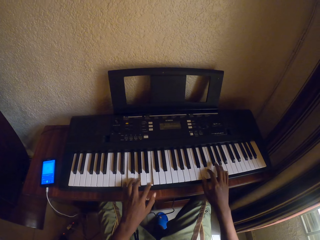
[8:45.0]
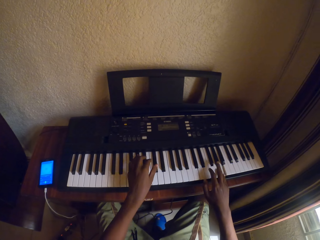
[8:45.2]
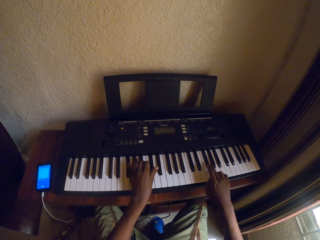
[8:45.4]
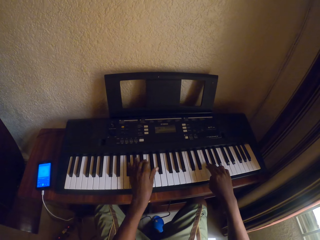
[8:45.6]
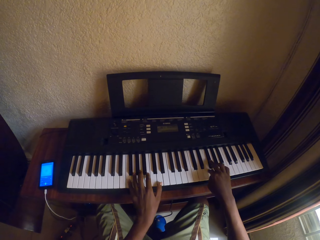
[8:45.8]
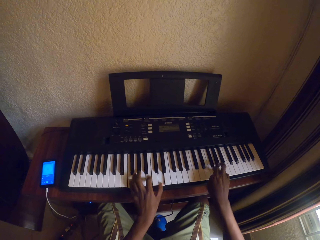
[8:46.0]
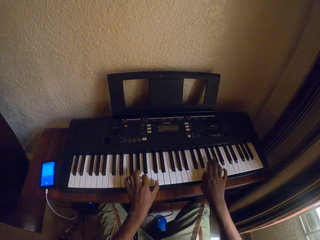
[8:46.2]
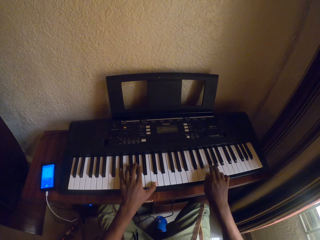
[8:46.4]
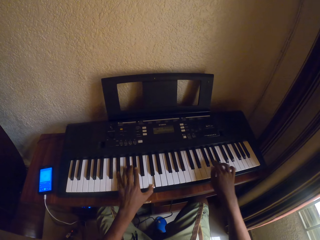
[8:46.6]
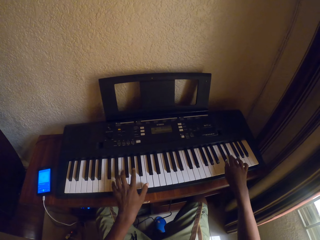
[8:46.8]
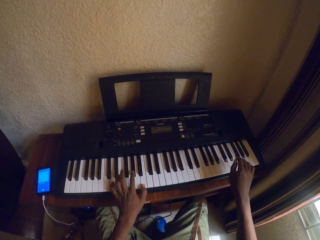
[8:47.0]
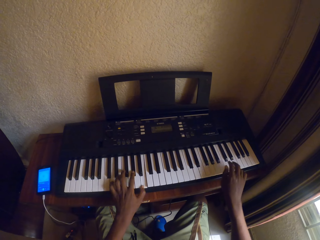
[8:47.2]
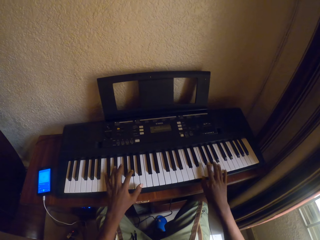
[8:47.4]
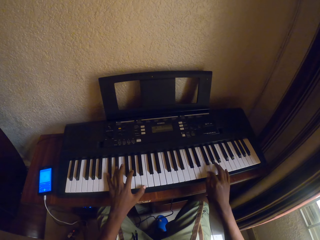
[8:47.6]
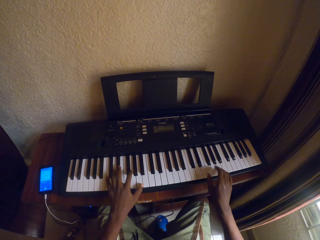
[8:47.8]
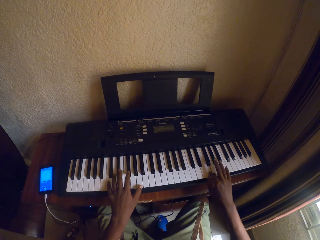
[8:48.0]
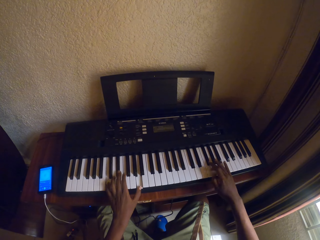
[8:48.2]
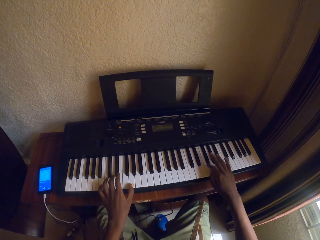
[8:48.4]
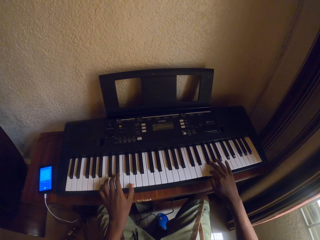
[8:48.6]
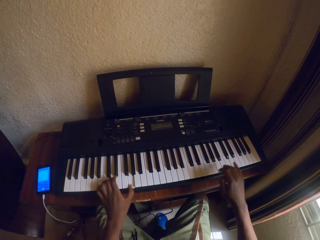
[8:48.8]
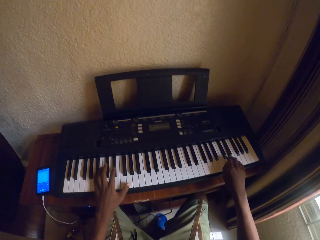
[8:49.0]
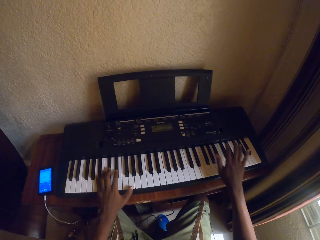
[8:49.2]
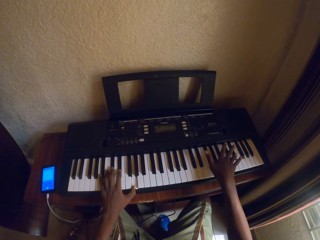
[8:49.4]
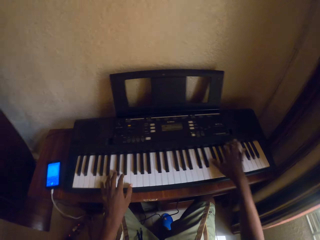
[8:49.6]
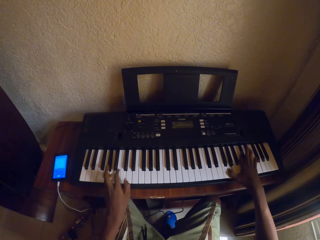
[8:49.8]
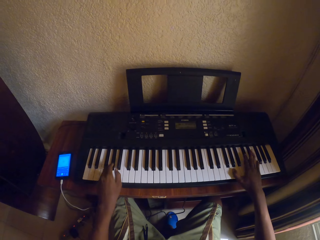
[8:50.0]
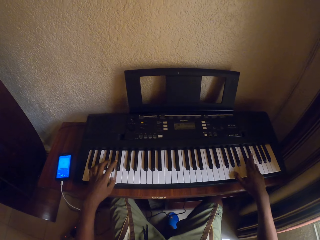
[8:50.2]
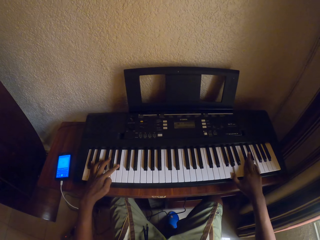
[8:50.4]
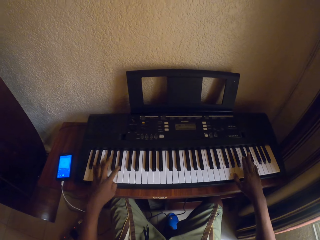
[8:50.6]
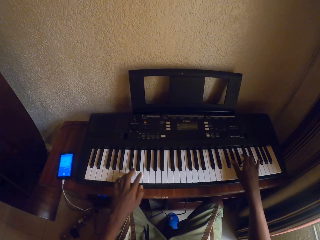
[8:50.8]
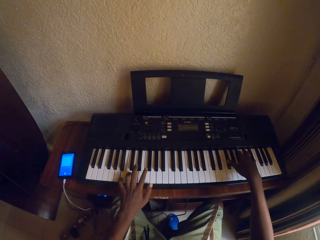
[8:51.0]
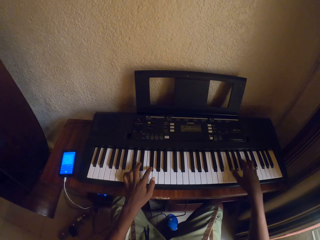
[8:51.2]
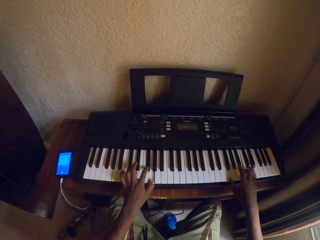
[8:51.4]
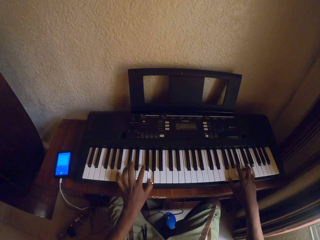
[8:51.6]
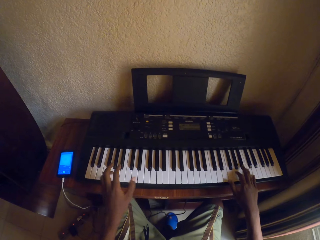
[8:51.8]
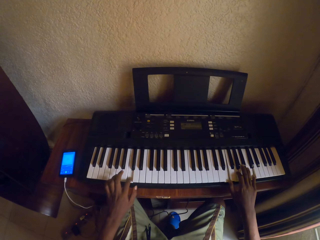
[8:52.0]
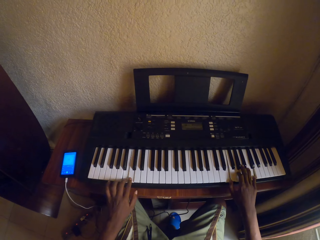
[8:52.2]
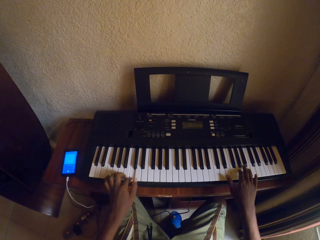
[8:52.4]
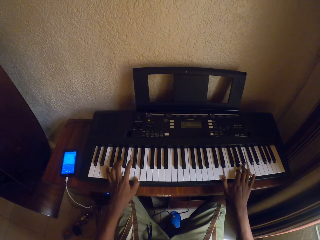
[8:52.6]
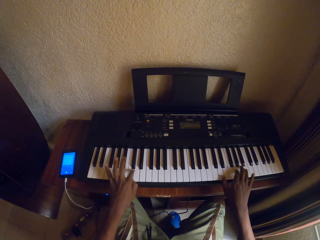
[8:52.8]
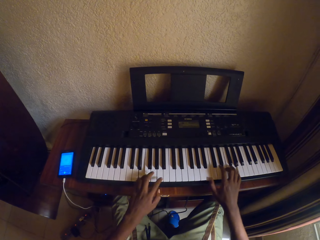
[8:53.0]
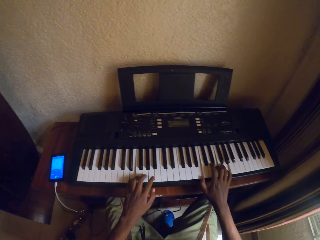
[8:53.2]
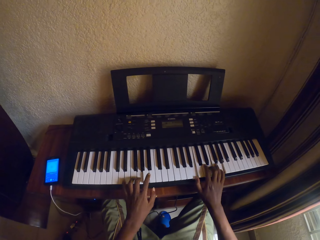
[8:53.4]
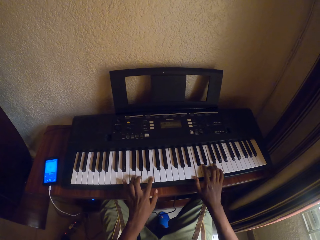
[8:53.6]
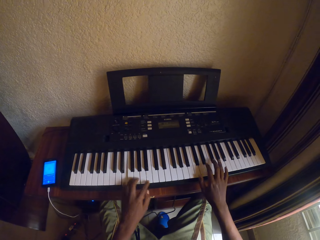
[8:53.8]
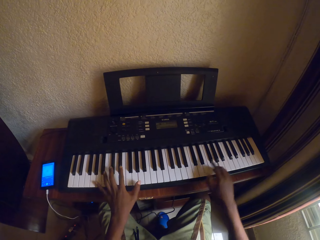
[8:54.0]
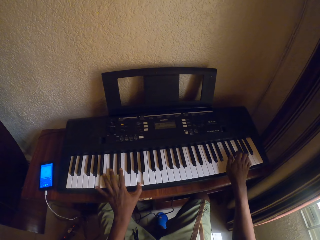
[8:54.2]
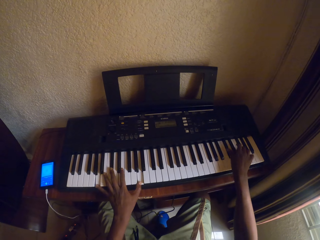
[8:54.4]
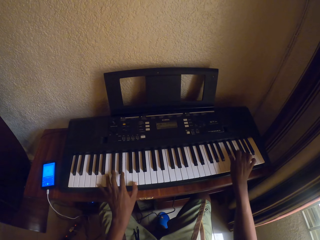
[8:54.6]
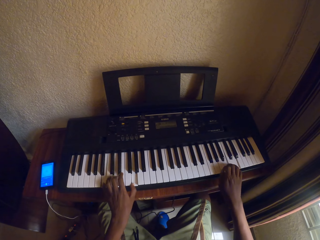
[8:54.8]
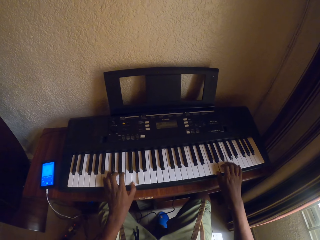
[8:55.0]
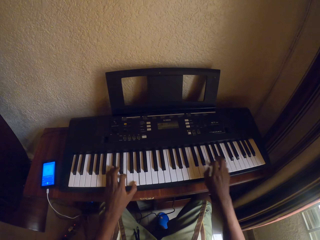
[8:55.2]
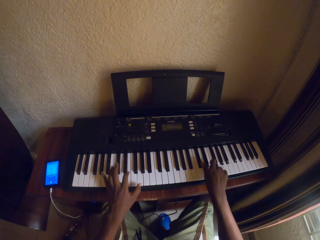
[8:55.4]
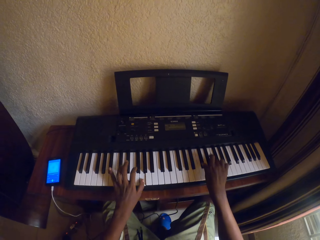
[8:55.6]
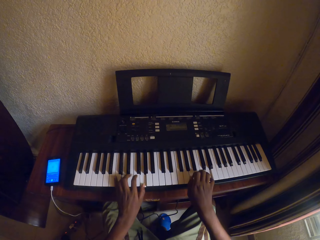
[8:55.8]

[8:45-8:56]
The camera wearer looks at the keyboard.

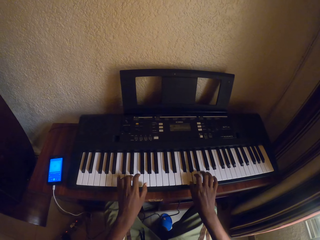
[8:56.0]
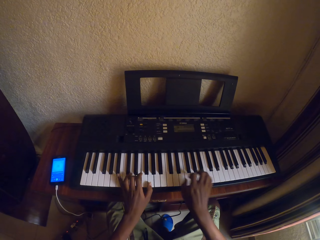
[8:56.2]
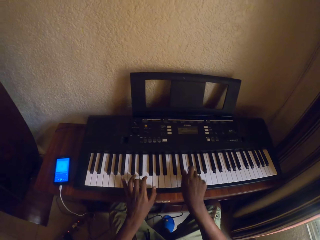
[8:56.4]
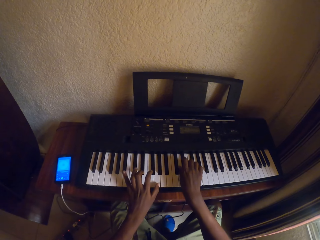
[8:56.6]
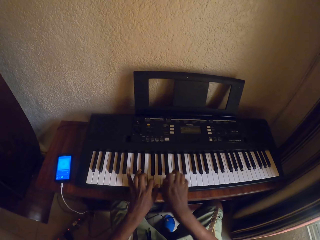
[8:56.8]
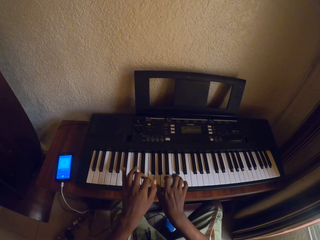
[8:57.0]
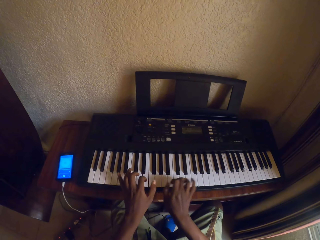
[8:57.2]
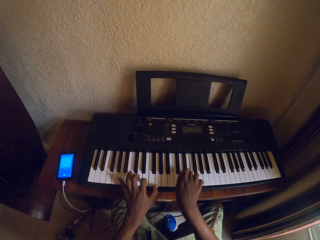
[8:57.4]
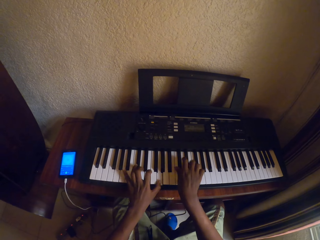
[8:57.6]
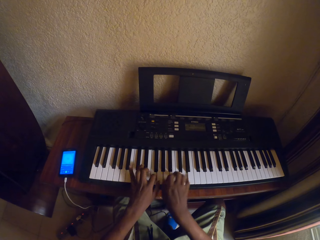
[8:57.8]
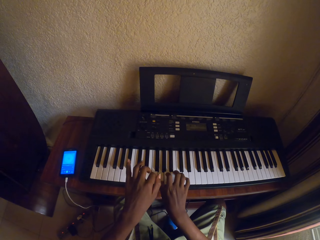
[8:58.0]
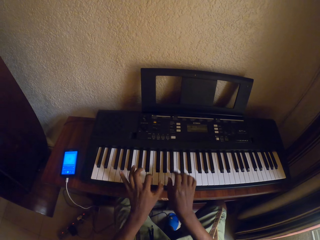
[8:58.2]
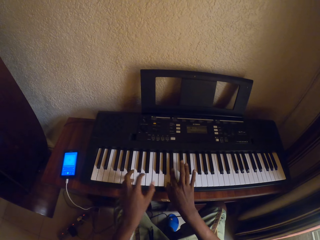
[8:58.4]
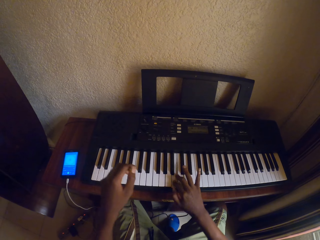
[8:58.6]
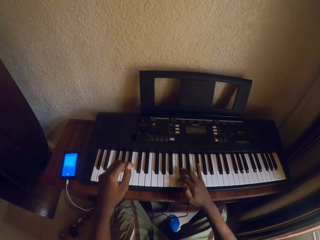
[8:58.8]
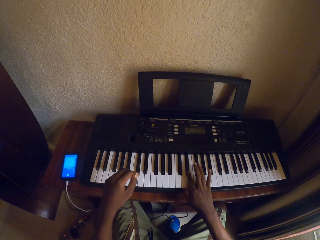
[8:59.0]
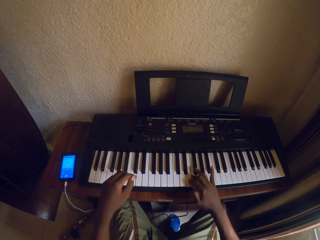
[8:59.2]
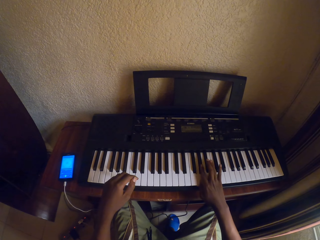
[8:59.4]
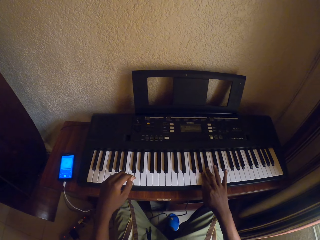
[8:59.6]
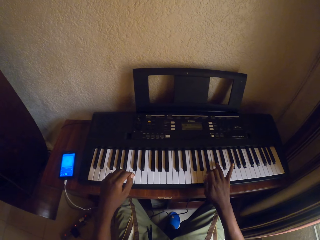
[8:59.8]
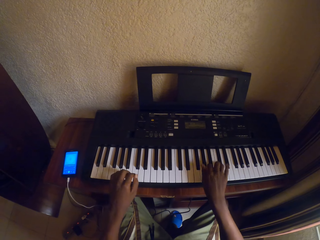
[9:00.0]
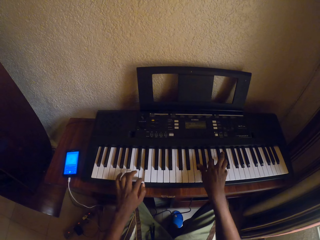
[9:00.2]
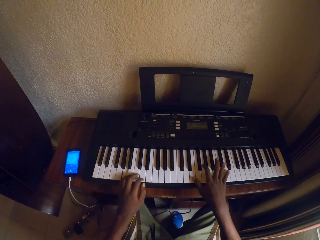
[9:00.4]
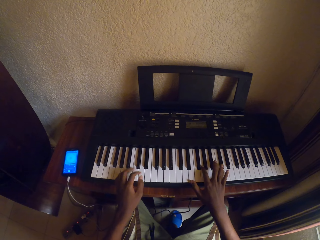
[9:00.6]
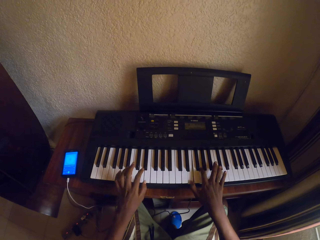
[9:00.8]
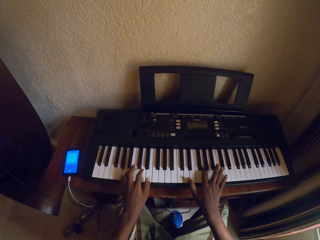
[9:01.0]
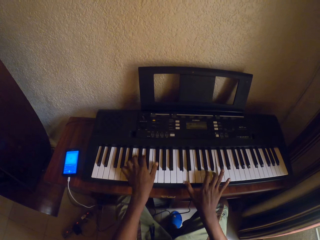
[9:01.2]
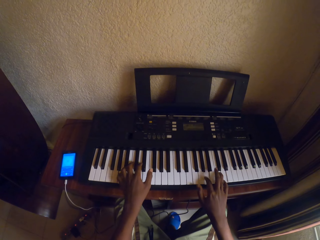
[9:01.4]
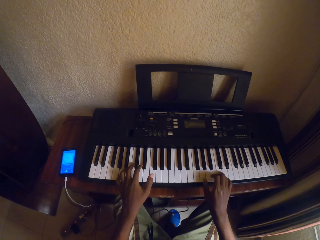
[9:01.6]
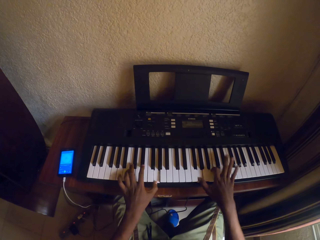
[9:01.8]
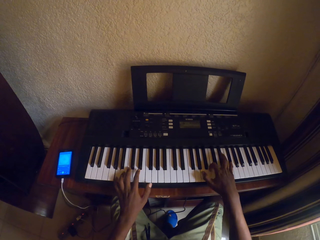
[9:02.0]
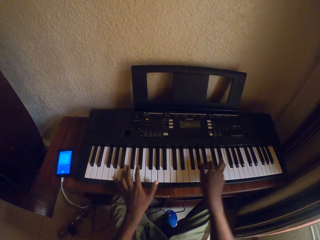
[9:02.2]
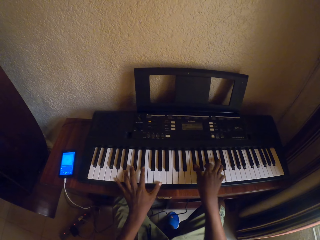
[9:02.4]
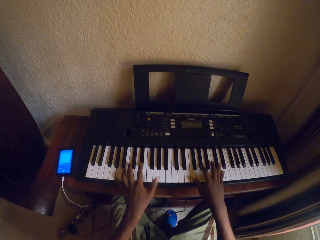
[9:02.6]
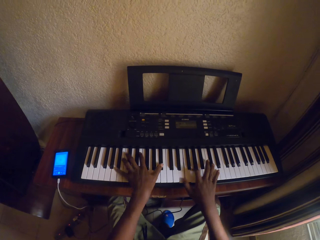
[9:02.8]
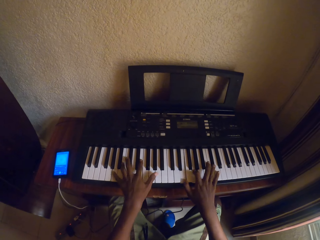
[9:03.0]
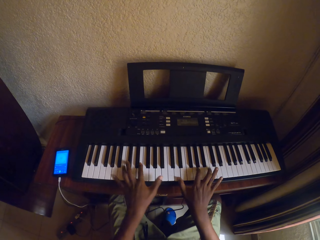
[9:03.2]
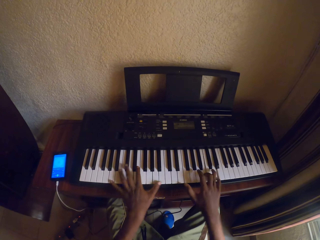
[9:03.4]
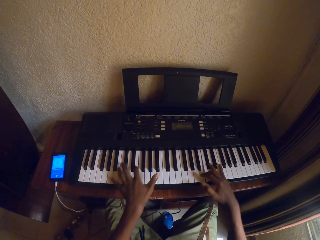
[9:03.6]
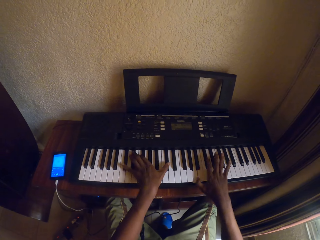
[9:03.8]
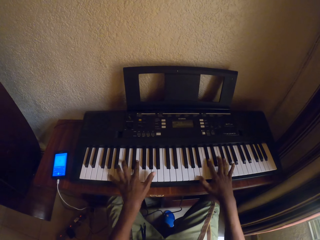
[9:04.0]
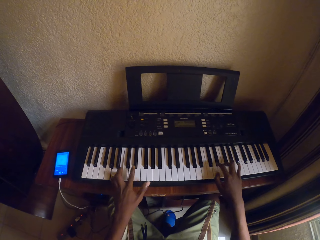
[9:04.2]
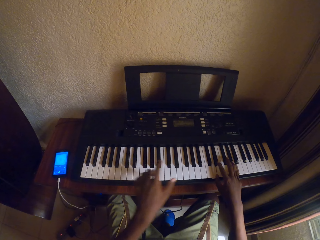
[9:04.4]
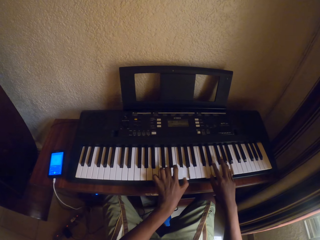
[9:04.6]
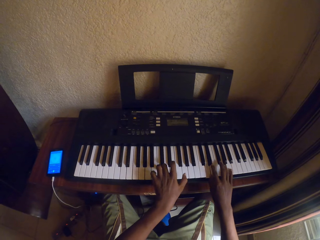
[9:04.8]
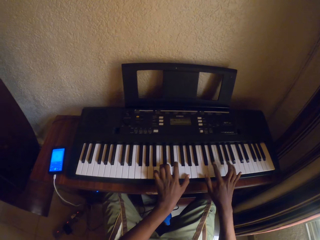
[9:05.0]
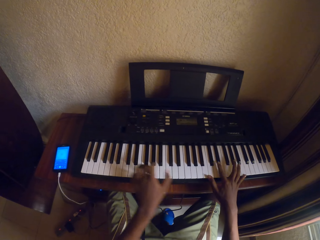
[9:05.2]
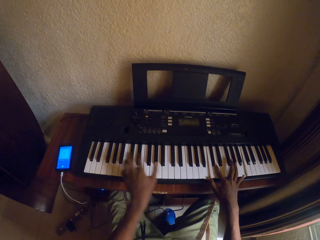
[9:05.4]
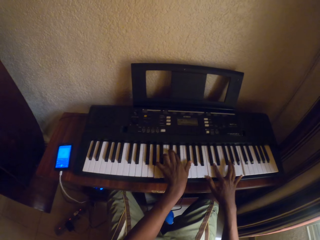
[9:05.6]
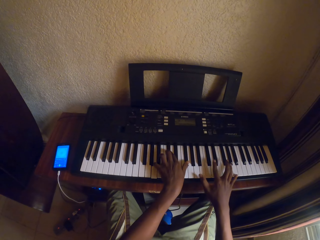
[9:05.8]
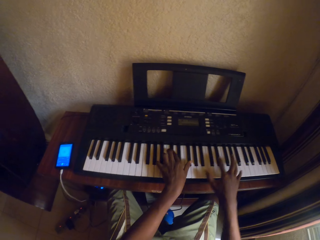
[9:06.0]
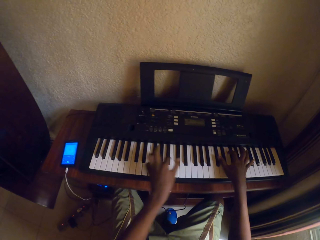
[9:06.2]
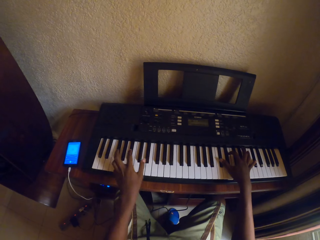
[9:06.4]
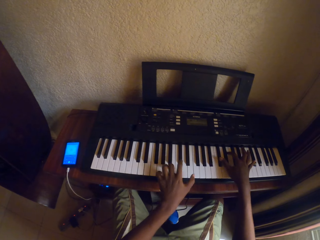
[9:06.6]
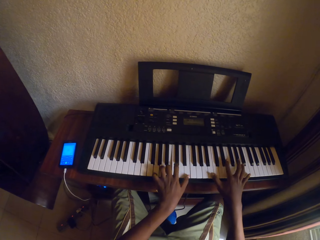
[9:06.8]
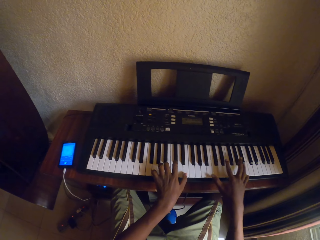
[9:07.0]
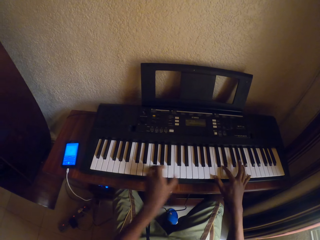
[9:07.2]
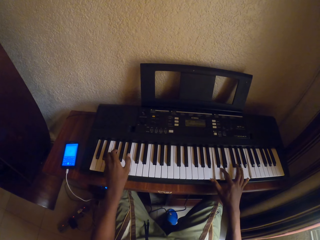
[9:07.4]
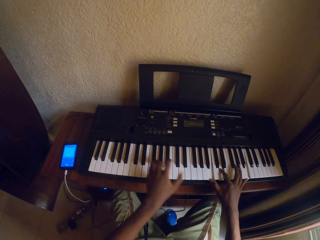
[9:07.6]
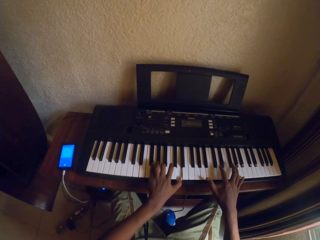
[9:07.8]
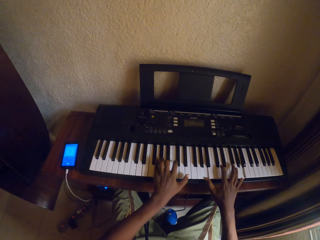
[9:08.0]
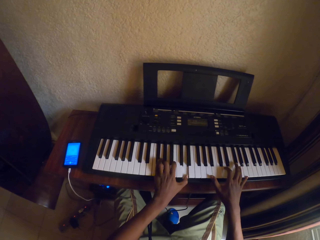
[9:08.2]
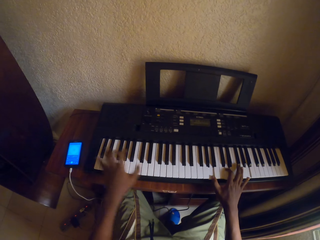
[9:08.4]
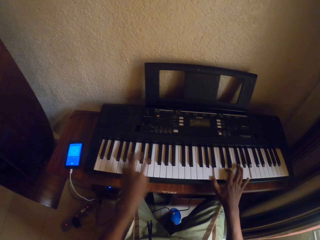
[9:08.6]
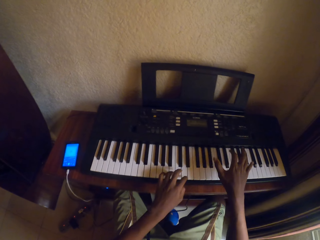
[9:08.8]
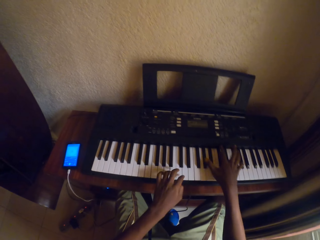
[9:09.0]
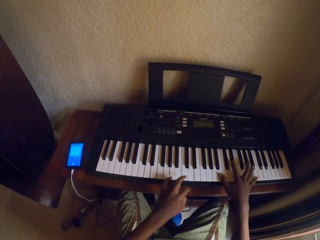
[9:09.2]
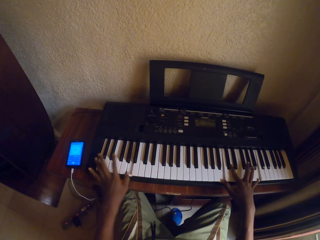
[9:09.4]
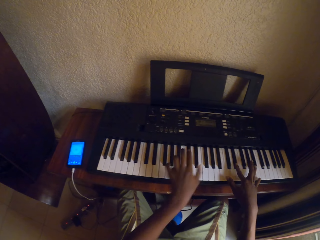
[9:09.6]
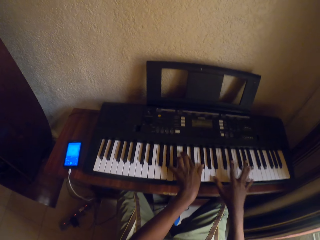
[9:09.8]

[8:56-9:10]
The camera wearer plays the keyboard with both hands. They look at the keyboard.
